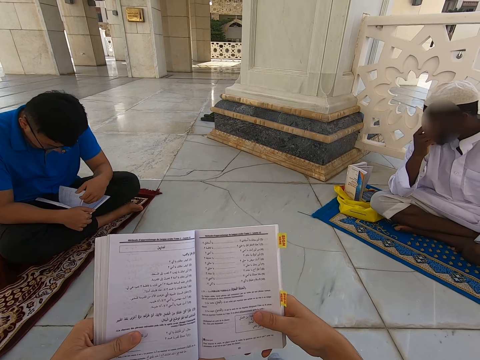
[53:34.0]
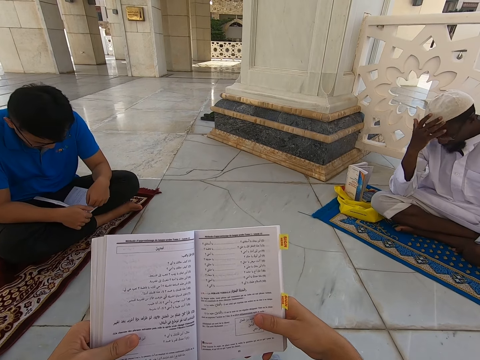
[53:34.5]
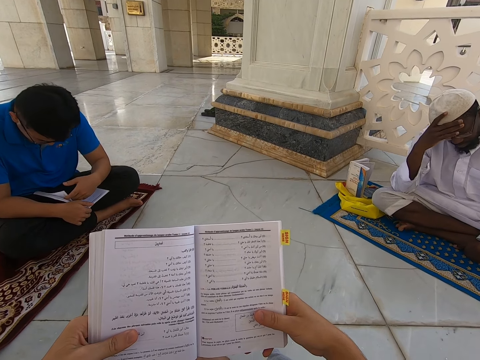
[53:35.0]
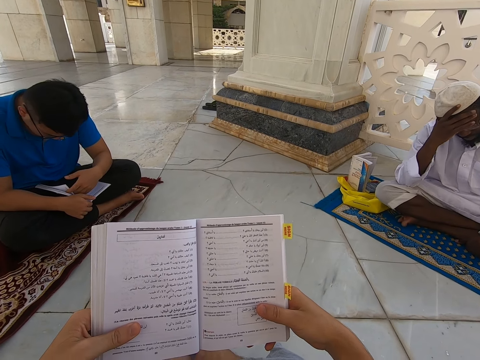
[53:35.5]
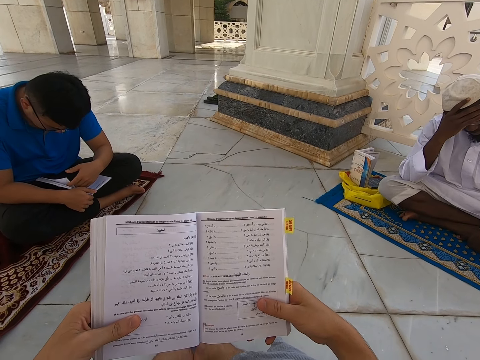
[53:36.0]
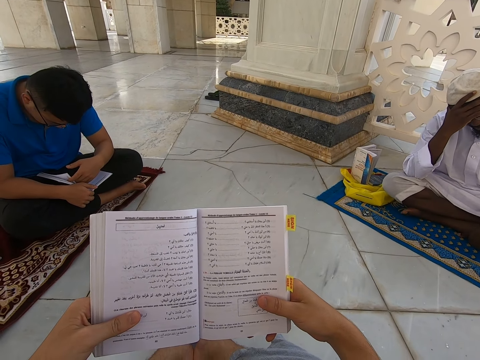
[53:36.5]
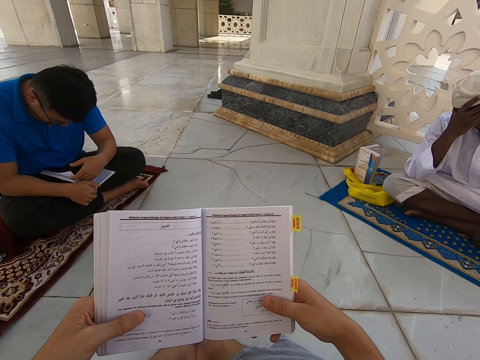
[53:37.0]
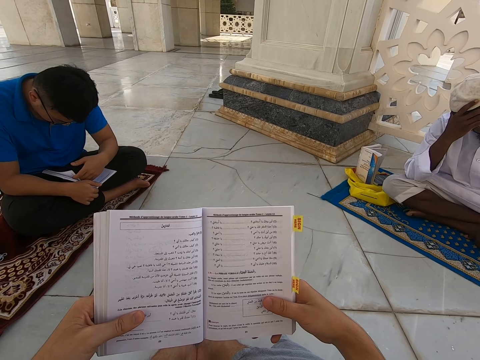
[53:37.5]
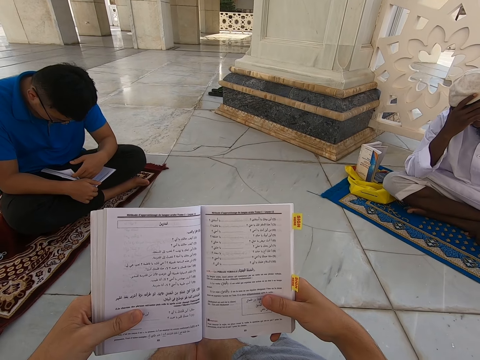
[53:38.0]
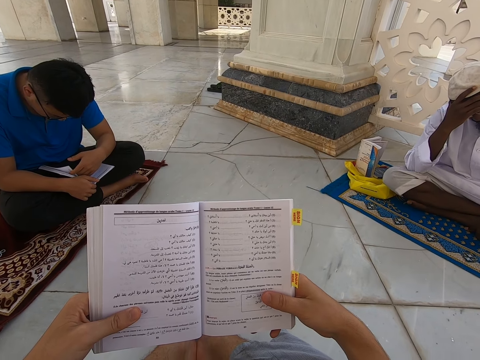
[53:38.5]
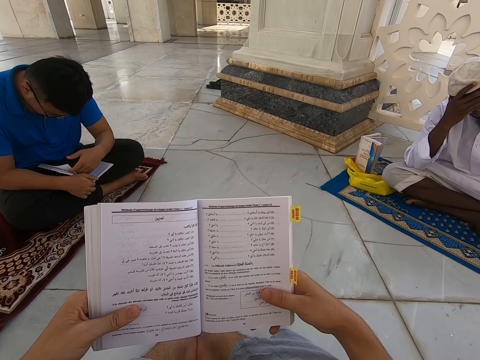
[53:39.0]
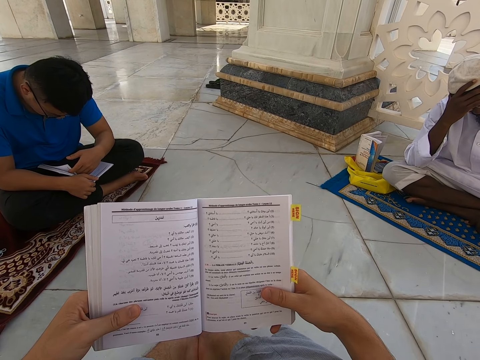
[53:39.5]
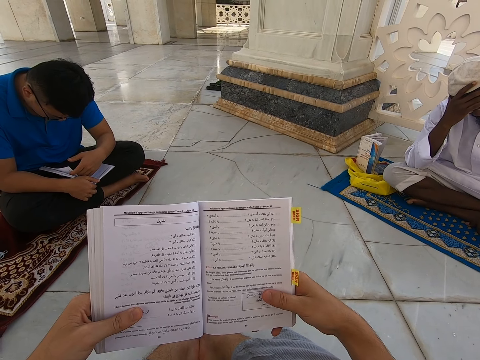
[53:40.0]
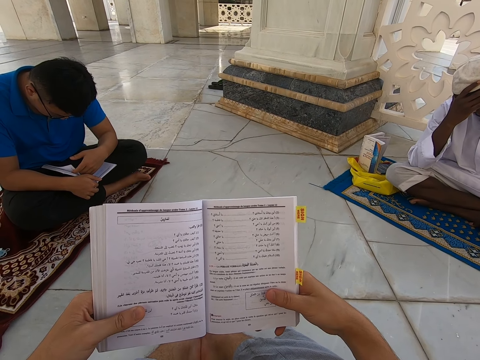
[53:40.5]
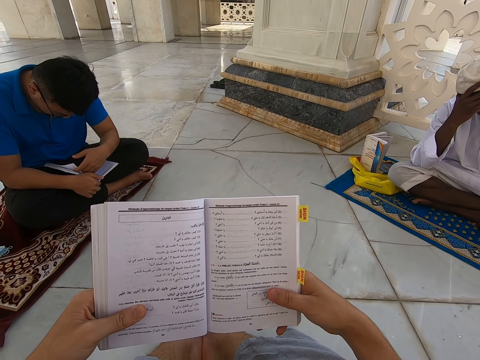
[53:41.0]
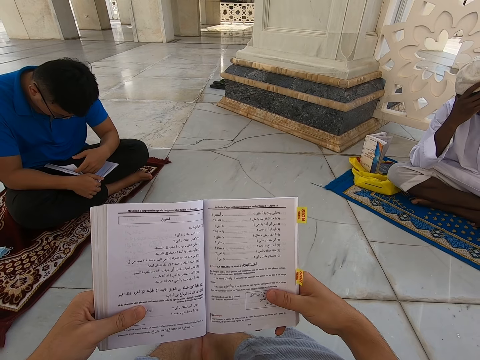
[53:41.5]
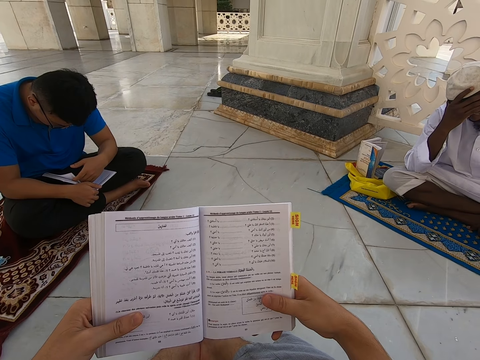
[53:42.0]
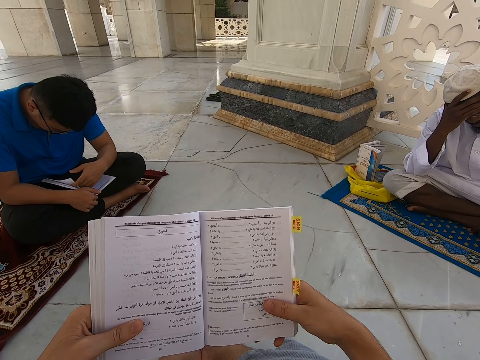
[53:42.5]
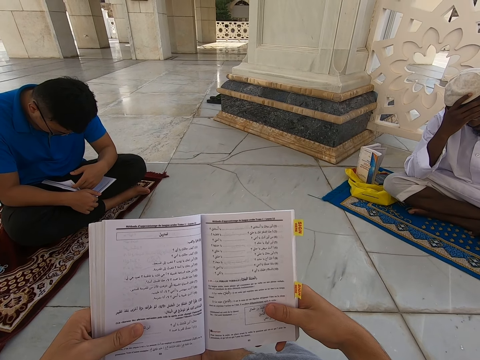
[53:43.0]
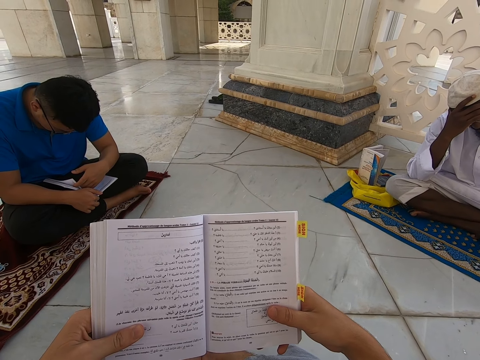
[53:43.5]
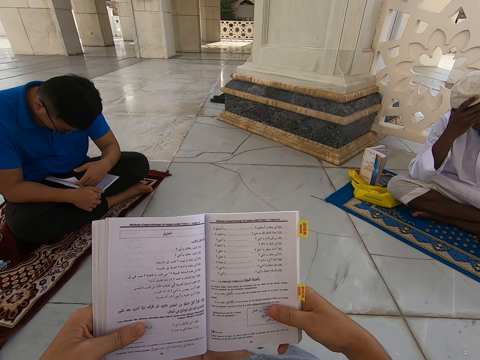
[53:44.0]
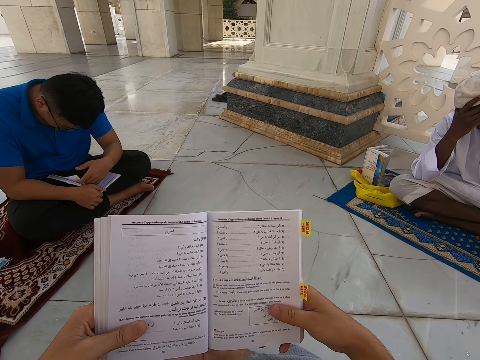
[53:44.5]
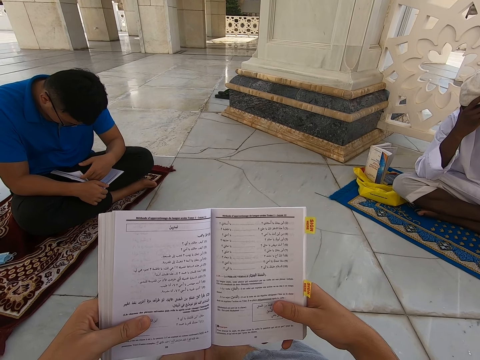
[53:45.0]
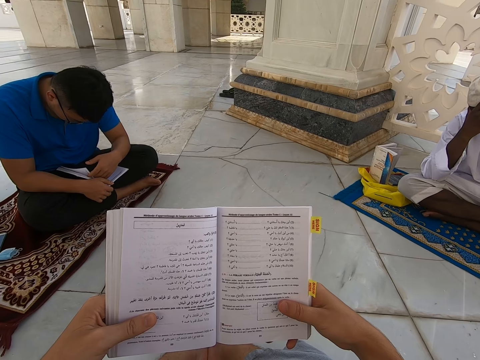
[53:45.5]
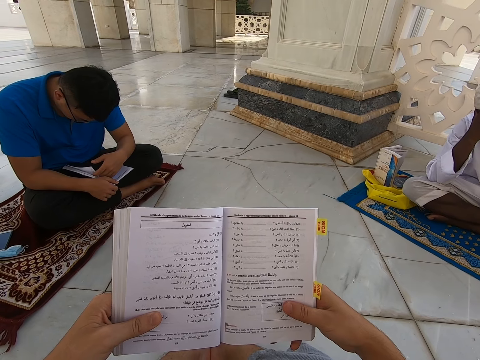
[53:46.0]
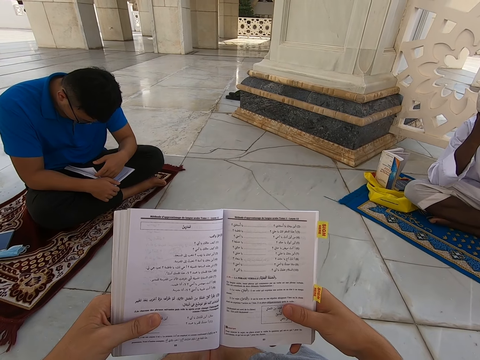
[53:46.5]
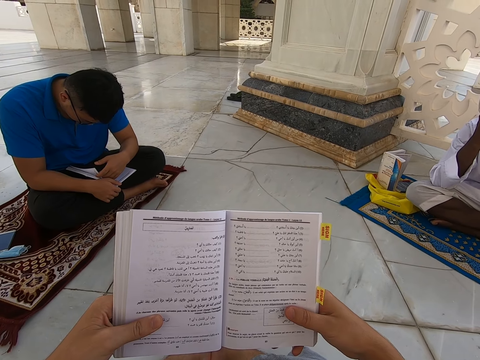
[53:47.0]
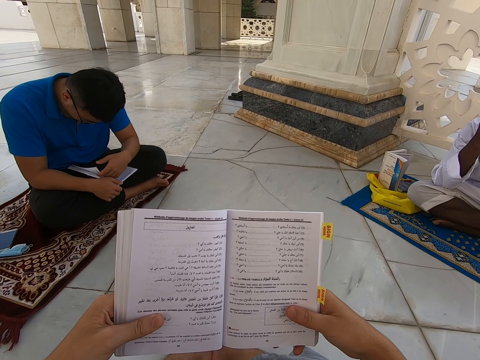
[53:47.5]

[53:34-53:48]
A person opens a new page of a book.

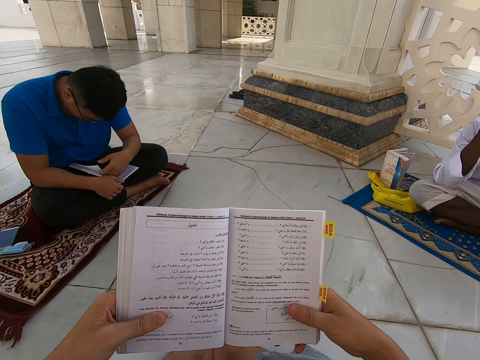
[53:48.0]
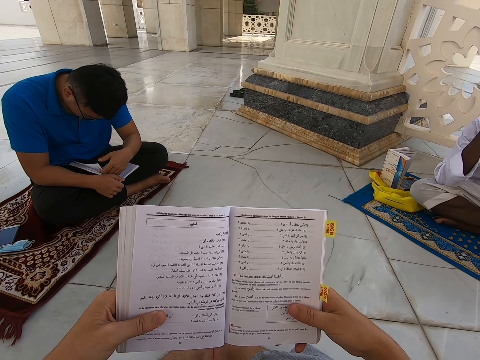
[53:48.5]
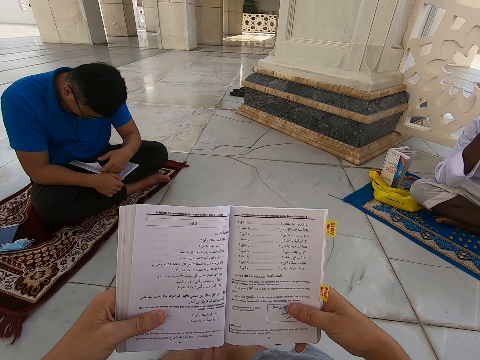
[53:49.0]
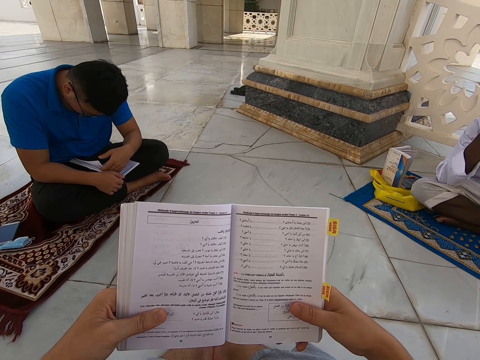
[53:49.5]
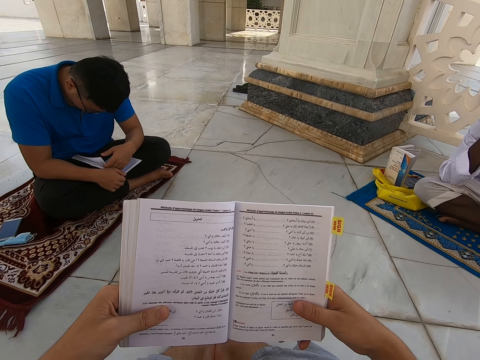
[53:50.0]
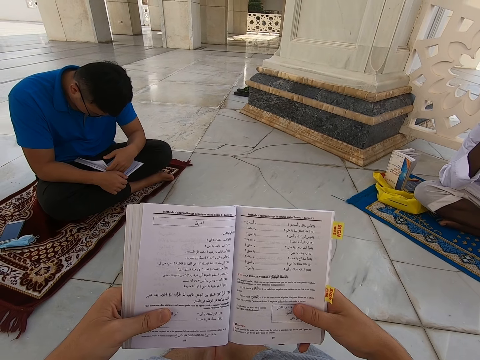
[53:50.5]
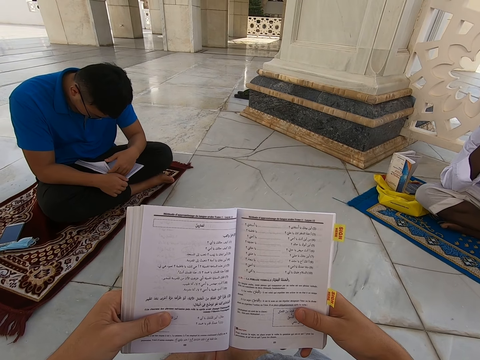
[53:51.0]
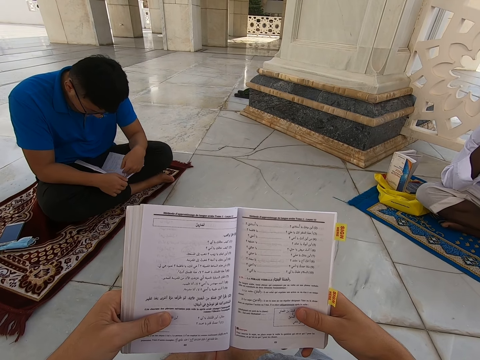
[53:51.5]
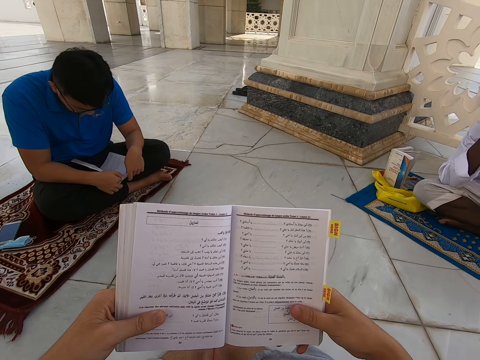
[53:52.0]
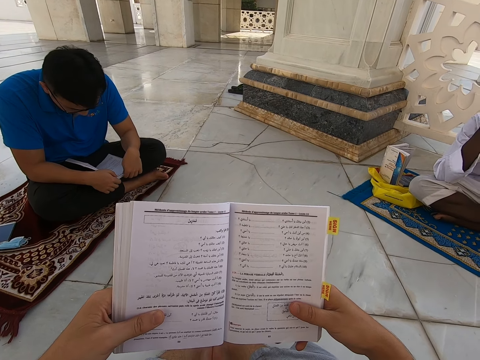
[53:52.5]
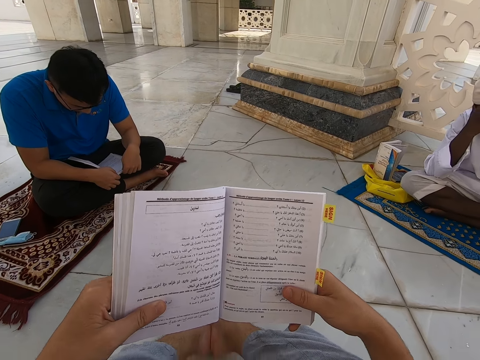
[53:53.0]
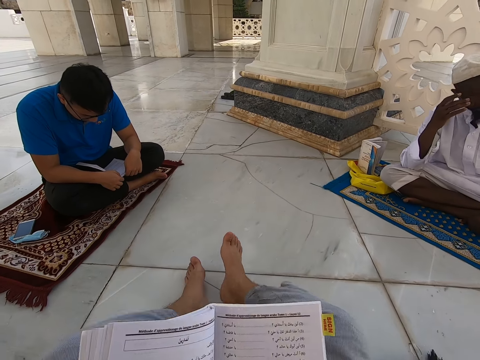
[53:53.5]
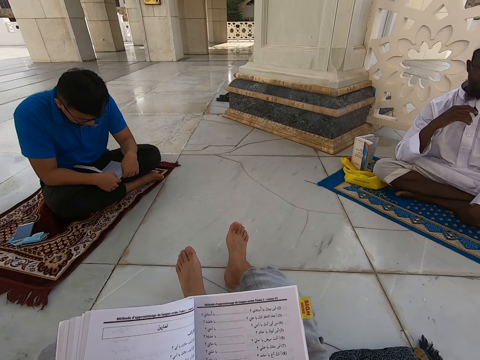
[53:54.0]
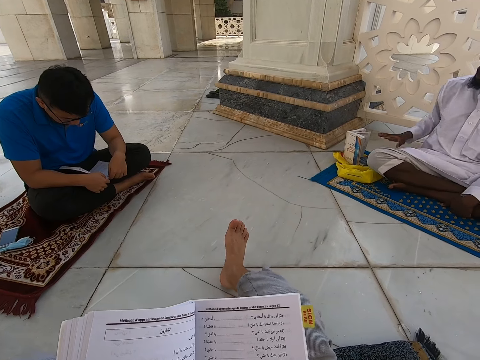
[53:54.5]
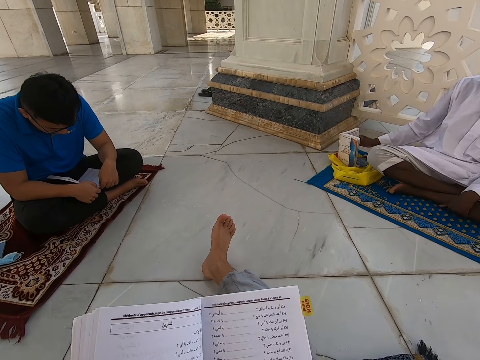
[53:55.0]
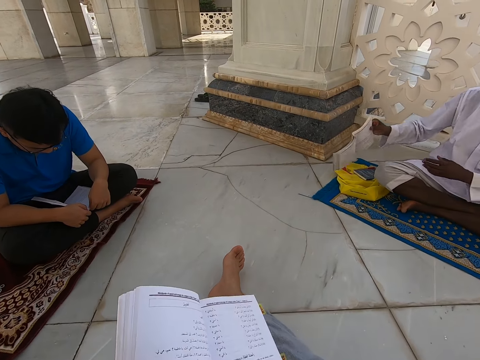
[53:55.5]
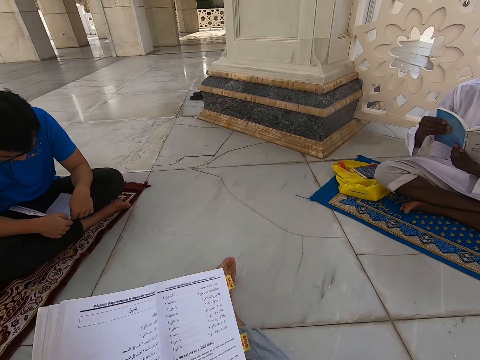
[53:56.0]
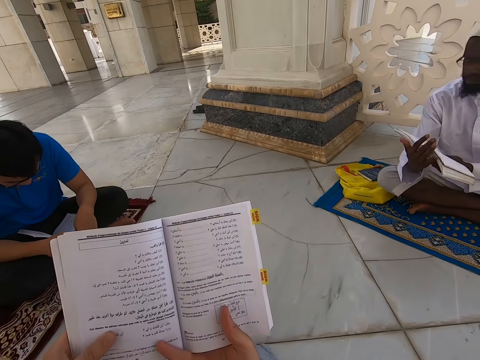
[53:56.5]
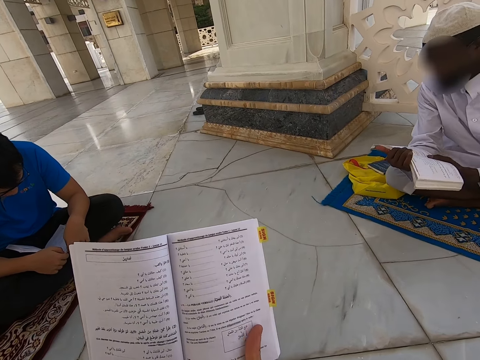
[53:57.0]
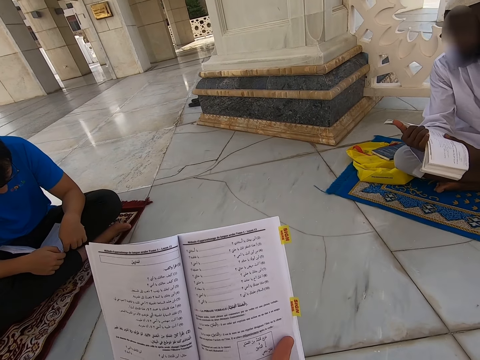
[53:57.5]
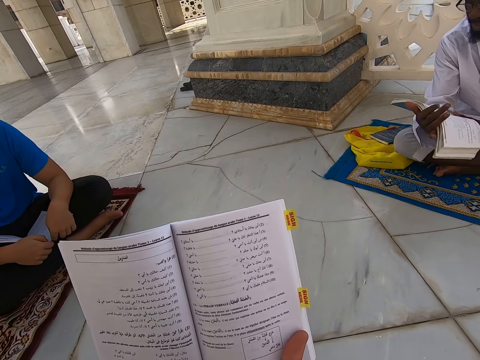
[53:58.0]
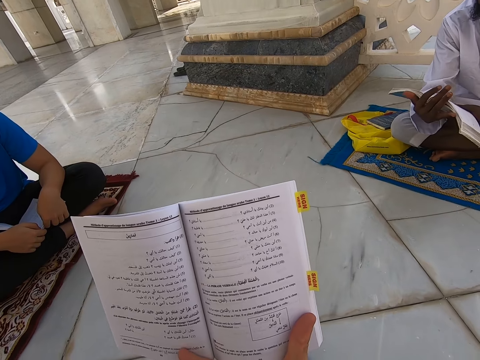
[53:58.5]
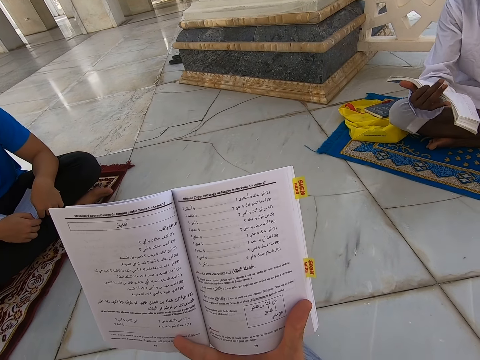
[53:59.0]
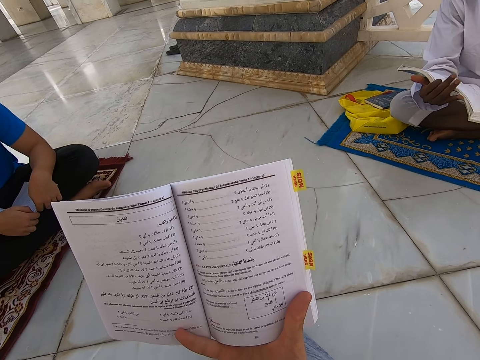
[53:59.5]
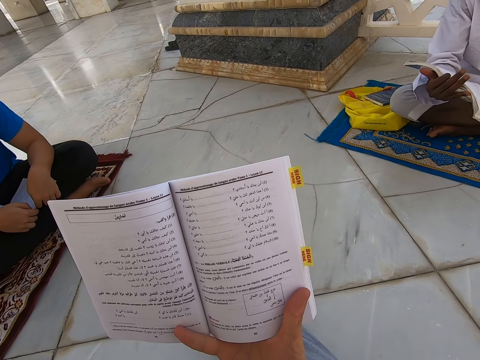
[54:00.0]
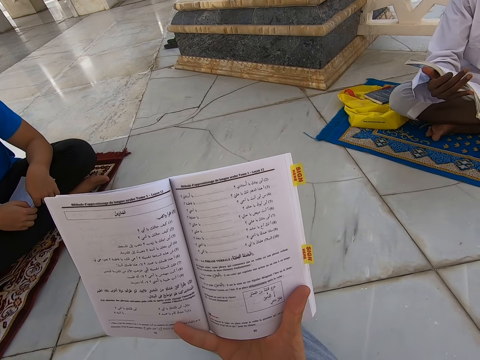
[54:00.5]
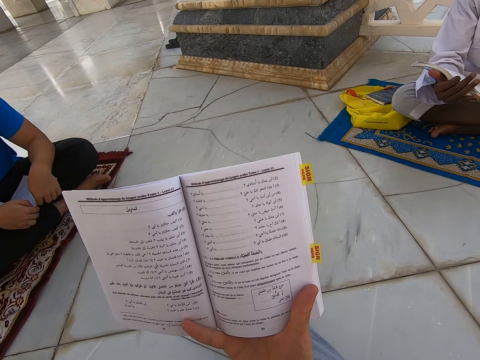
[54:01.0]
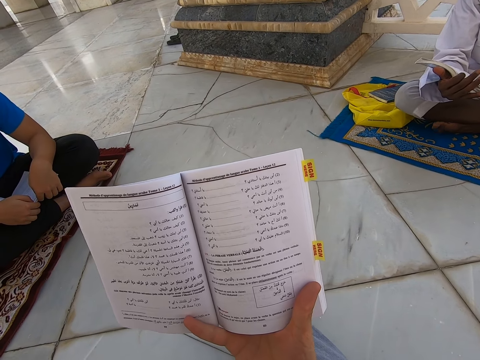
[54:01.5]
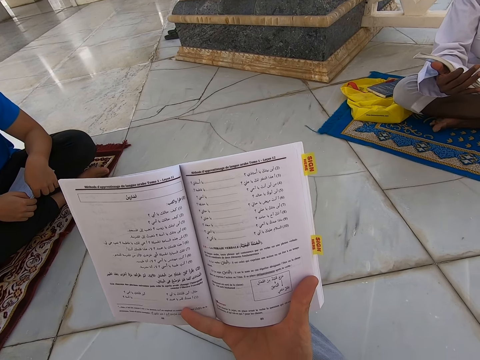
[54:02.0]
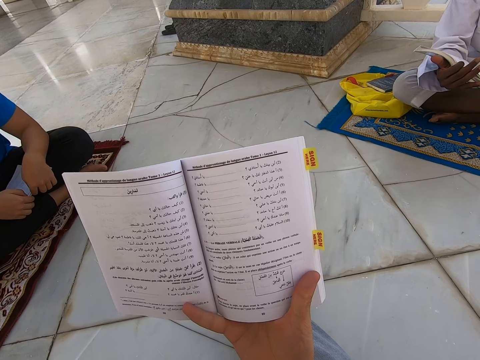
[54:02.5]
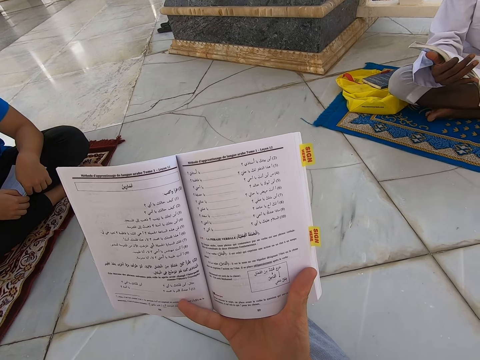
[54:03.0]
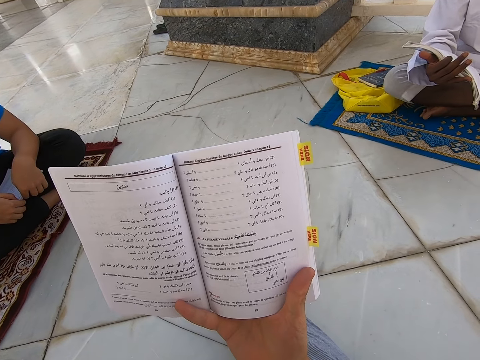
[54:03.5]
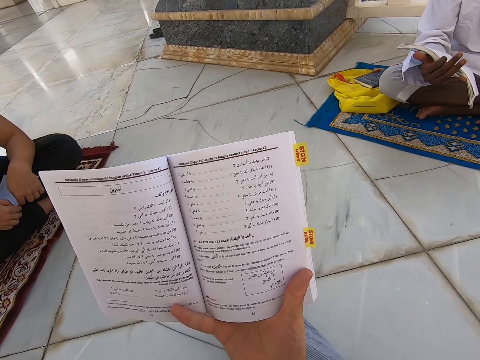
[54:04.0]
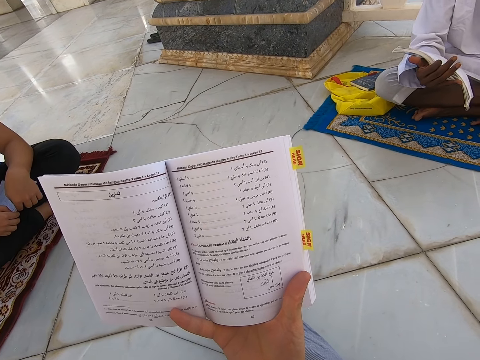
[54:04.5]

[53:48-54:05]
The camera wearer touches the book. A person touches. The camera wearer touches the book.
